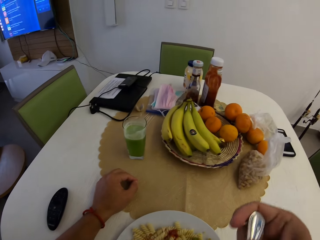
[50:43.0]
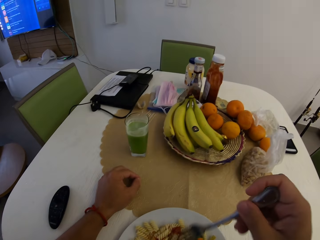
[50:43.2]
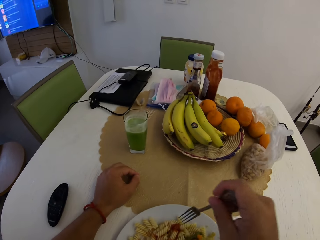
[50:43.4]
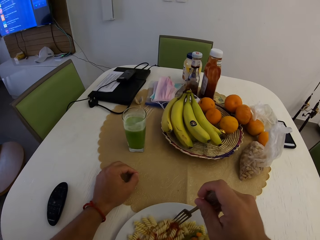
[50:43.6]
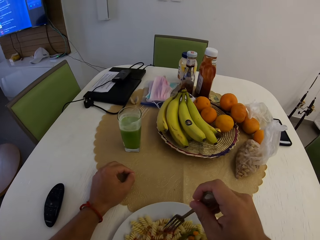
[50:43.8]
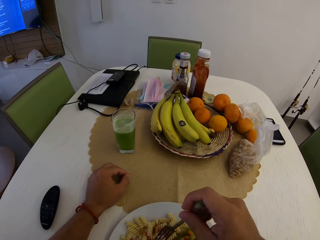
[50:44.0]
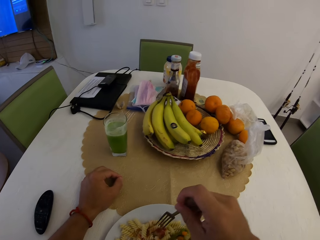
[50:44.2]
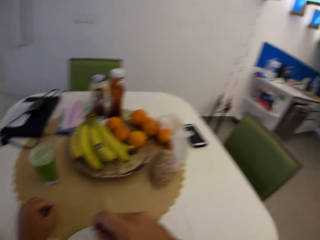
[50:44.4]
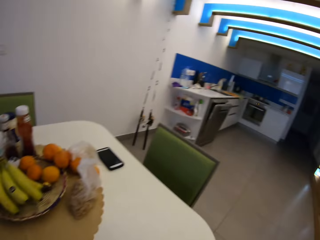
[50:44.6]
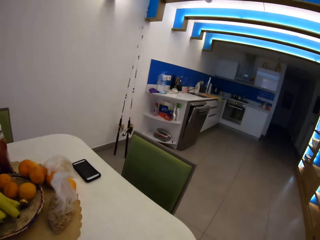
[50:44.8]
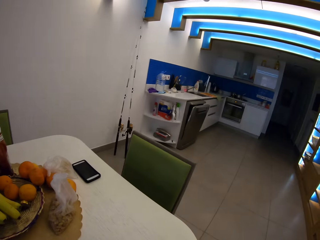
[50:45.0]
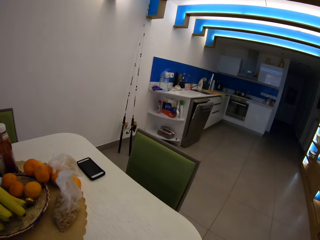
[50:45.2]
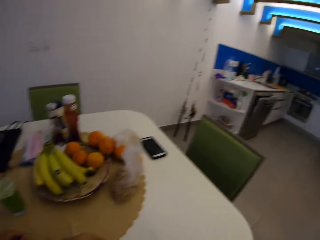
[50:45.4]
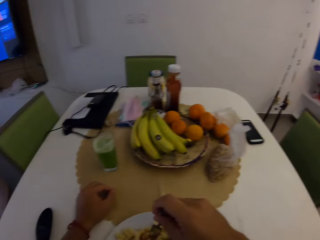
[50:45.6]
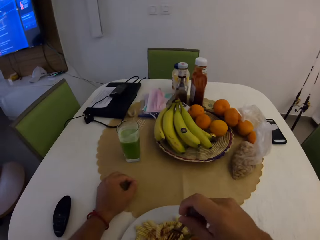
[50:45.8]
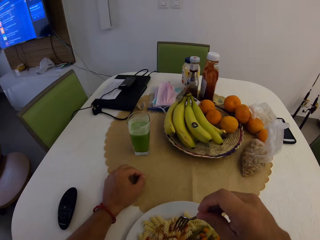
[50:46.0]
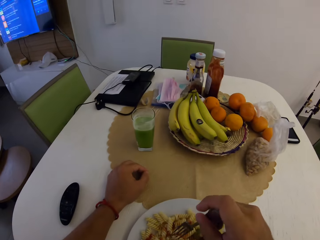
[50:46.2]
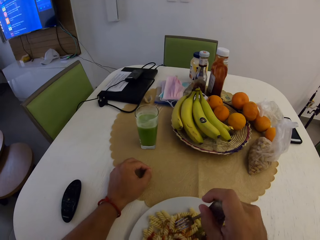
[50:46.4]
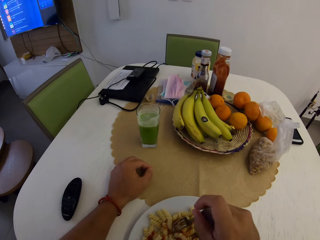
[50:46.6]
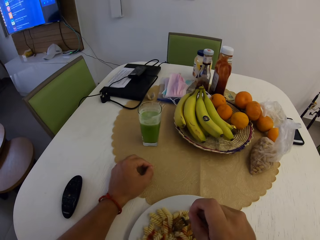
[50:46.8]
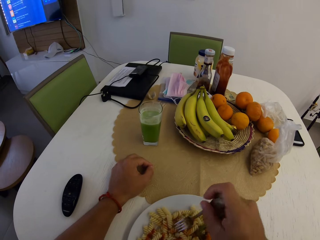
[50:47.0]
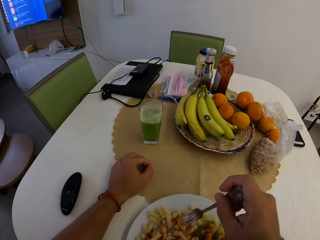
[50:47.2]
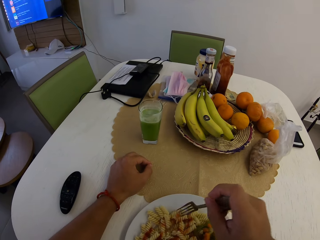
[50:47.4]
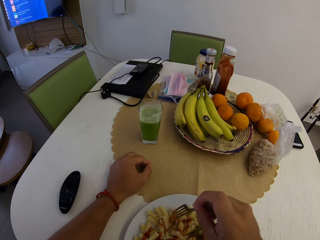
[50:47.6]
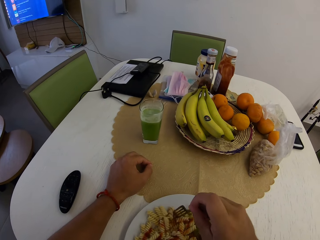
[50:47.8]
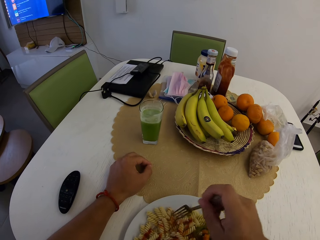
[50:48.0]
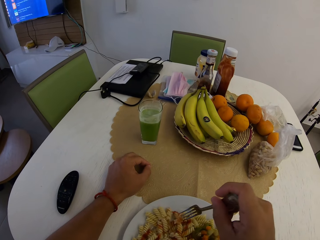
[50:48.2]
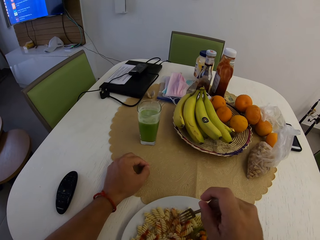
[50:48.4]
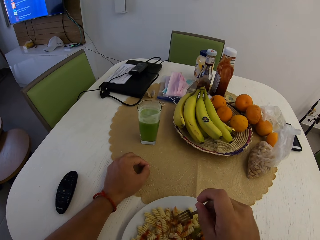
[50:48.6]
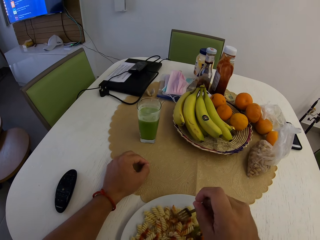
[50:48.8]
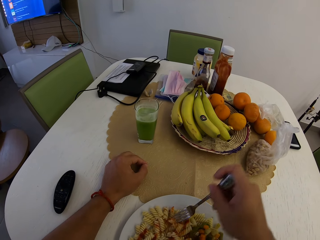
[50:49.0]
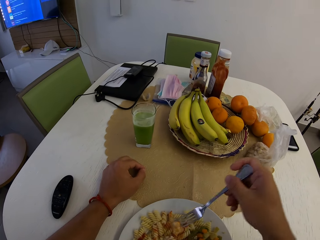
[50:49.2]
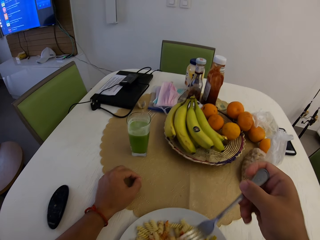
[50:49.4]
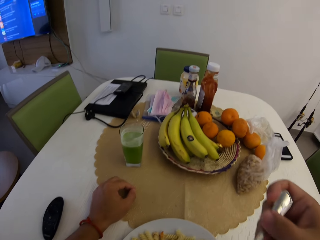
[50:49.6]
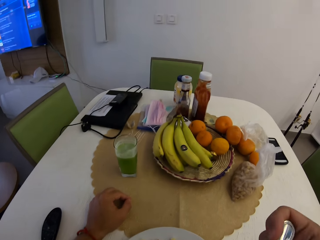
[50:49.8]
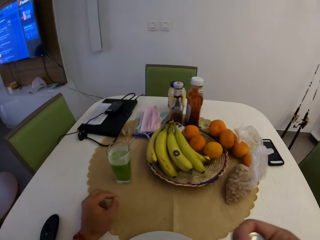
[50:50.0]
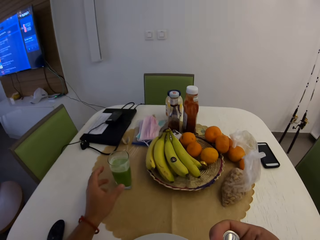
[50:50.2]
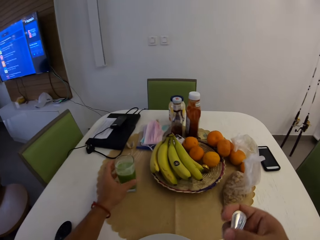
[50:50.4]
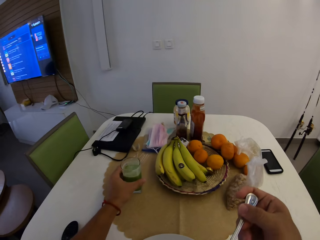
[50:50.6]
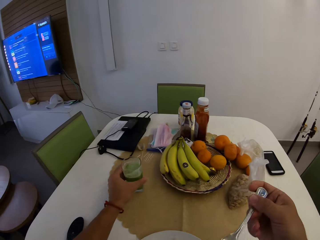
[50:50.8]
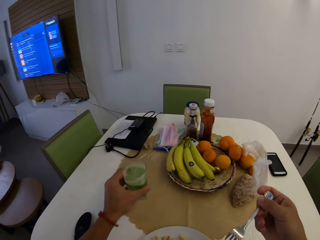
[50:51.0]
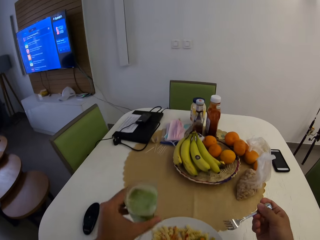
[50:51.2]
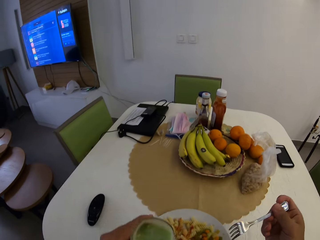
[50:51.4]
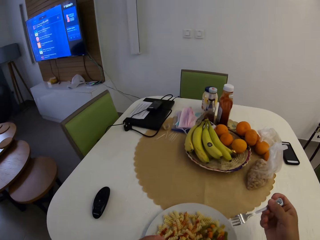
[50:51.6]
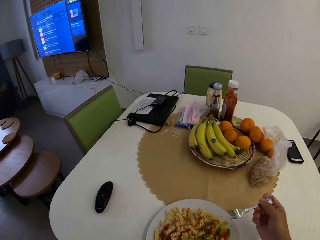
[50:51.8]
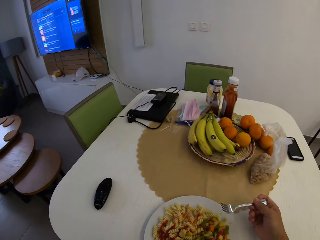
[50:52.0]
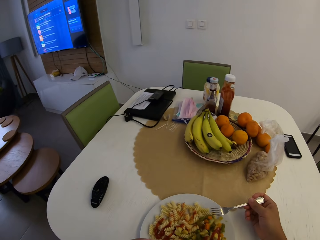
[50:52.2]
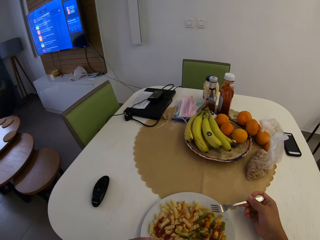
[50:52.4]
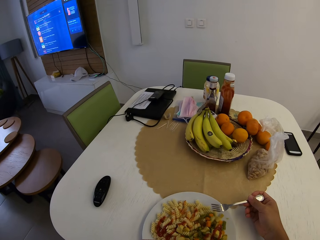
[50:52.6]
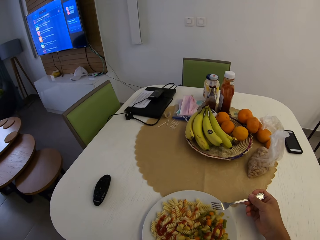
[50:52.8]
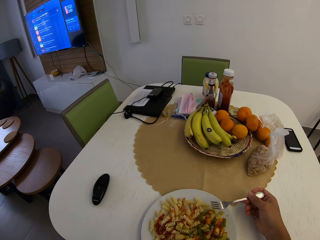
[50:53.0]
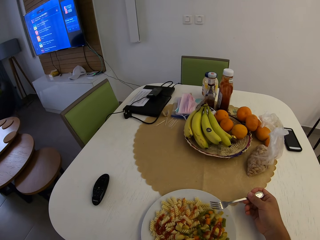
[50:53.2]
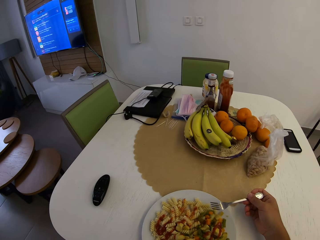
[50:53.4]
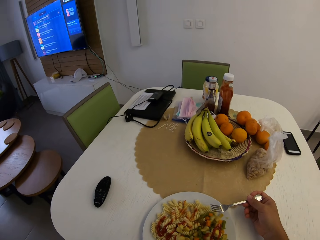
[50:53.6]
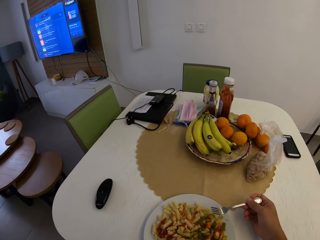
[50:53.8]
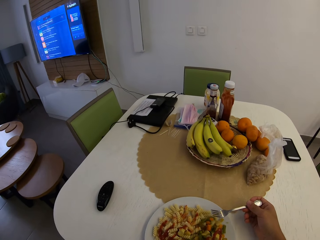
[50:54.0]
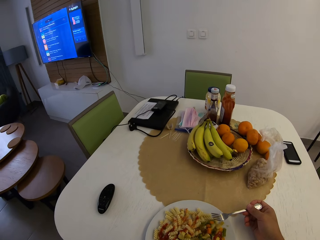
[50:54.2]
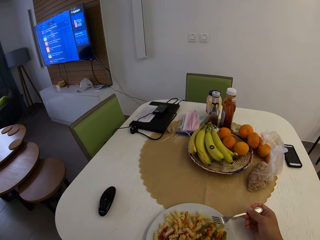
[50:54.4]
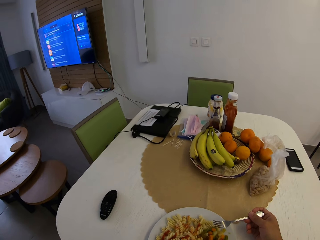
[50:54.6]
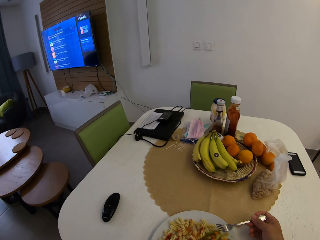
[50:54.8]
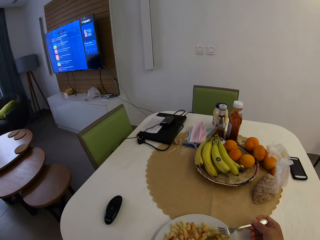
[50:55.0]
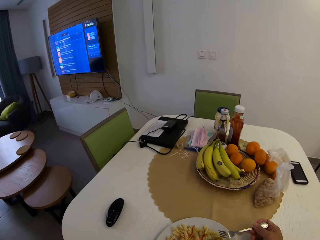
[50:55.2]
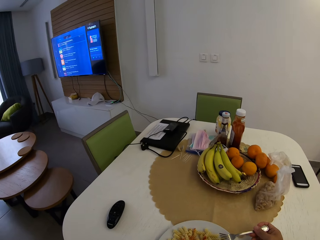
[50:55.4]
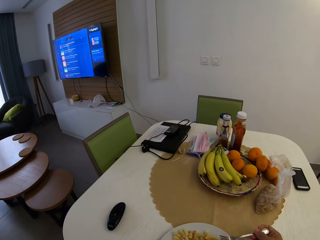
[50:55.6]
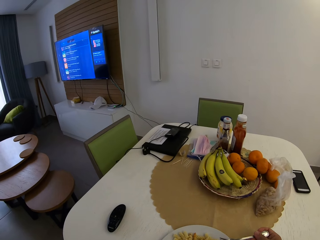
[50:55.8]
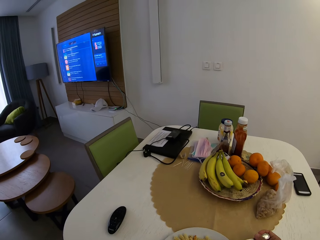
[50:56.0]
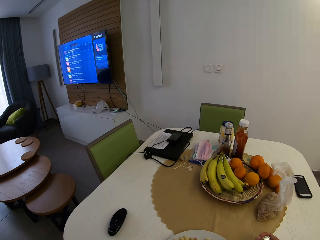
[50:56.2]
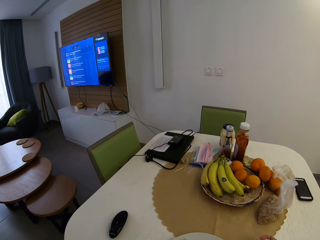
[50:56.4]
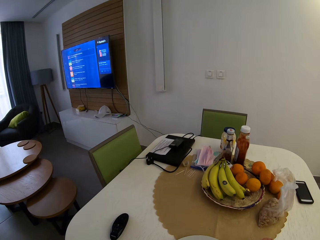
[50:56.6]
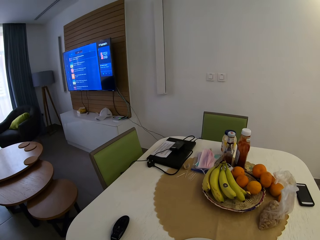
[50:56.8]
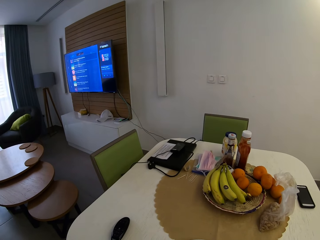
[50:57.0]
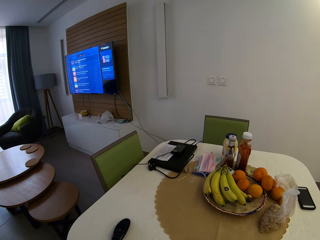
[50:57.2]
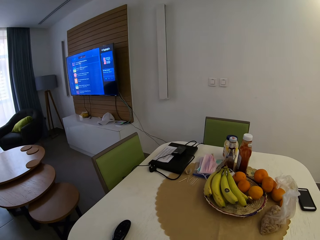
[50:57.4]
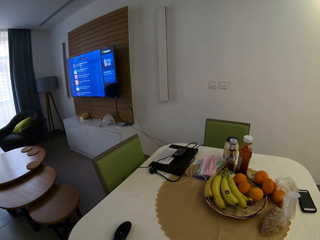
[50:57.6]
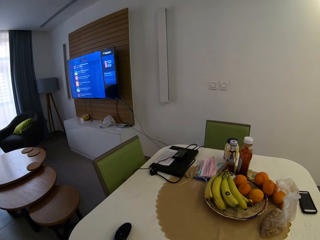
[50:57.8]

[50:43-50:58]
The camera wearer eats pasta with a fork. They pick the pasta with the fork. They stare at the kitchen. They stare at the food. They eat the pasta with the fork. They swing the left hand. They pick the glass of juice. They drink the juice from the glass. They stare at the television.

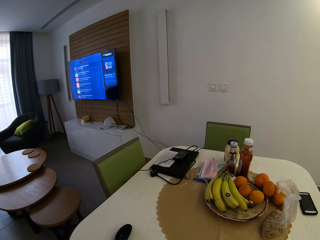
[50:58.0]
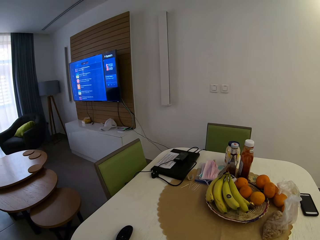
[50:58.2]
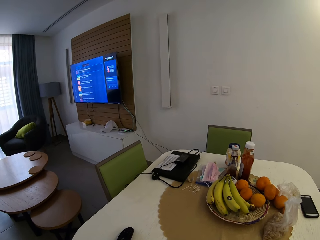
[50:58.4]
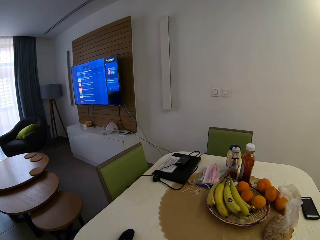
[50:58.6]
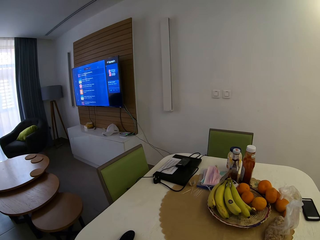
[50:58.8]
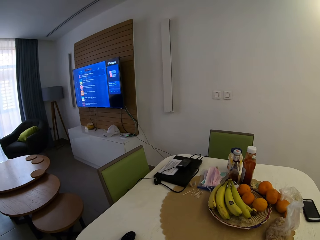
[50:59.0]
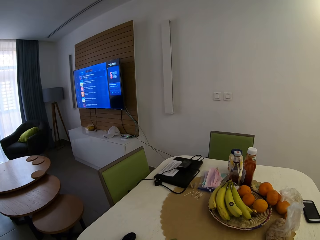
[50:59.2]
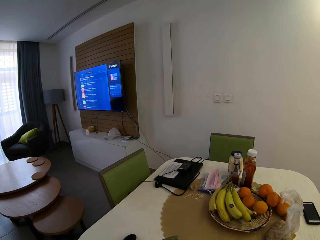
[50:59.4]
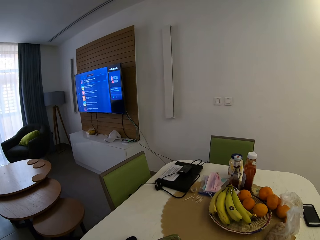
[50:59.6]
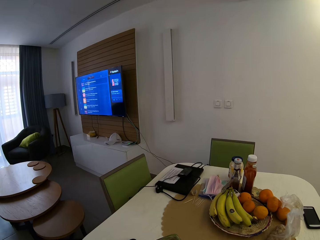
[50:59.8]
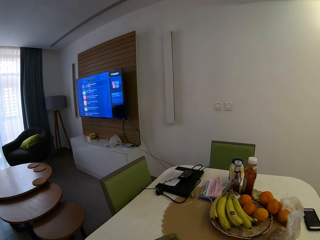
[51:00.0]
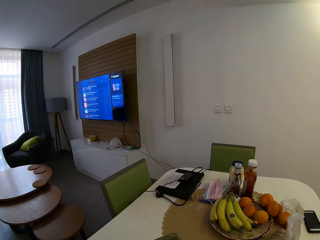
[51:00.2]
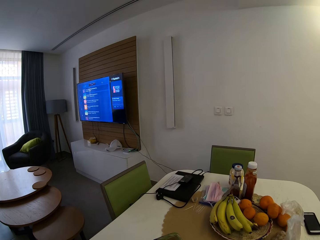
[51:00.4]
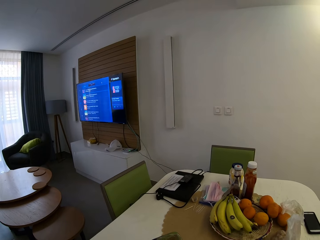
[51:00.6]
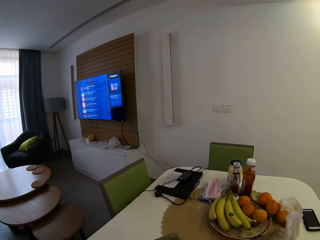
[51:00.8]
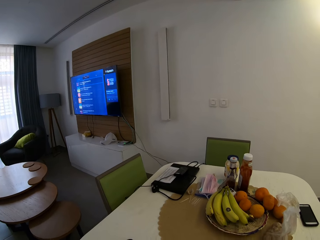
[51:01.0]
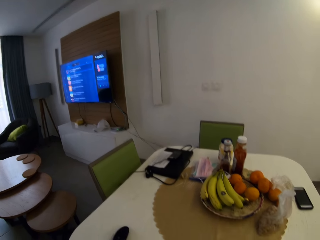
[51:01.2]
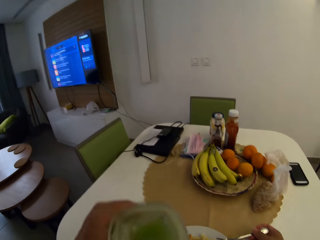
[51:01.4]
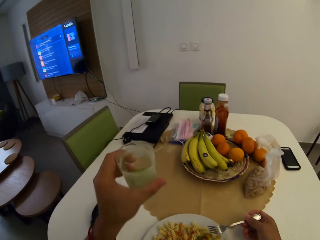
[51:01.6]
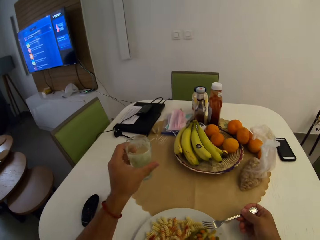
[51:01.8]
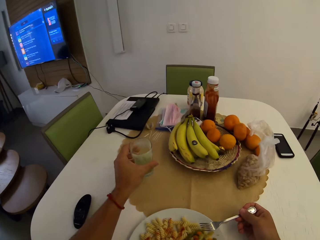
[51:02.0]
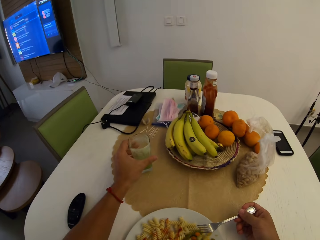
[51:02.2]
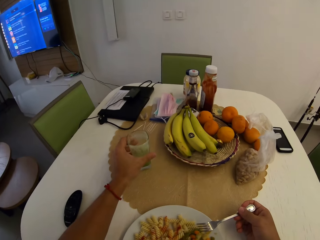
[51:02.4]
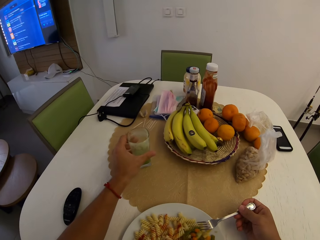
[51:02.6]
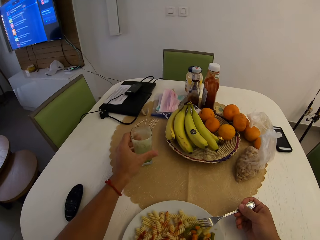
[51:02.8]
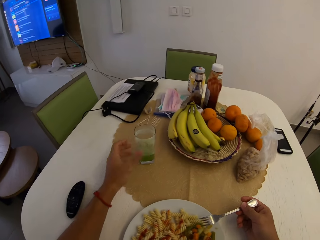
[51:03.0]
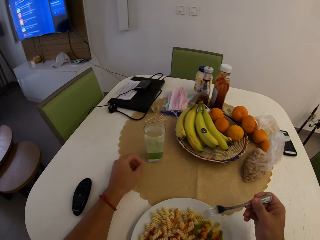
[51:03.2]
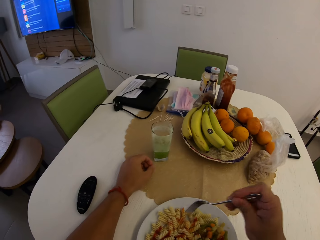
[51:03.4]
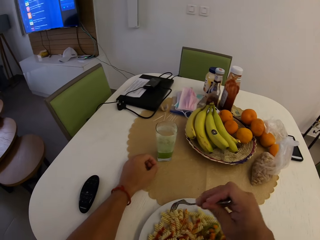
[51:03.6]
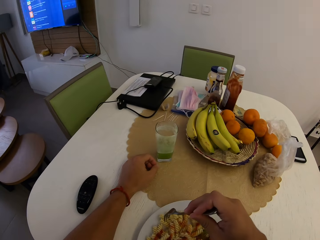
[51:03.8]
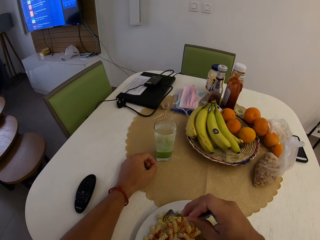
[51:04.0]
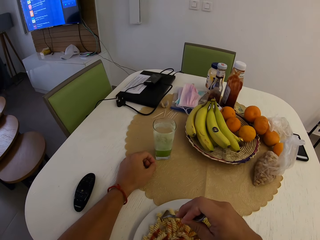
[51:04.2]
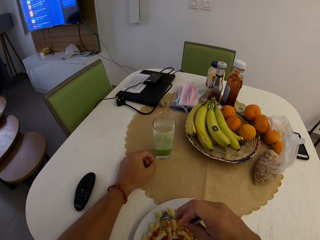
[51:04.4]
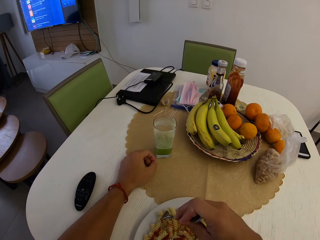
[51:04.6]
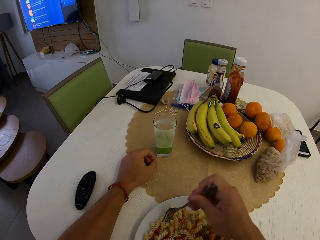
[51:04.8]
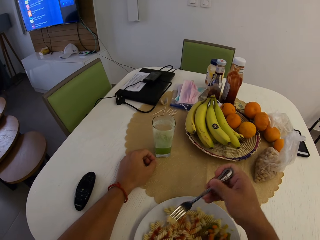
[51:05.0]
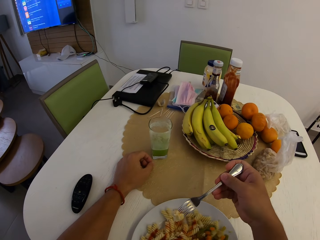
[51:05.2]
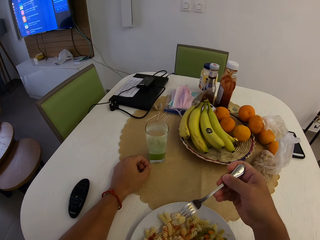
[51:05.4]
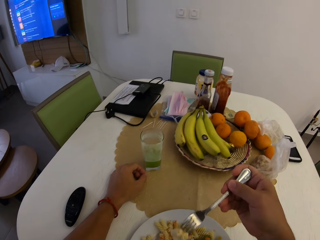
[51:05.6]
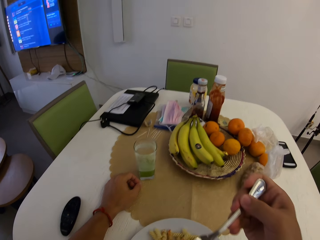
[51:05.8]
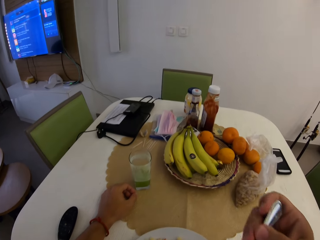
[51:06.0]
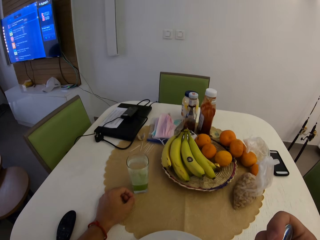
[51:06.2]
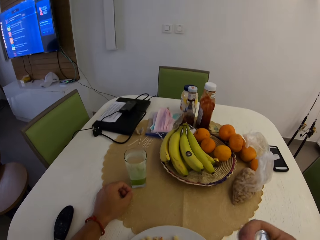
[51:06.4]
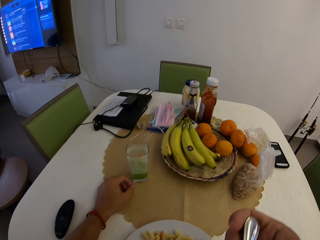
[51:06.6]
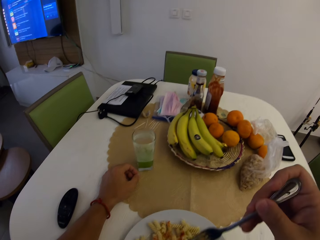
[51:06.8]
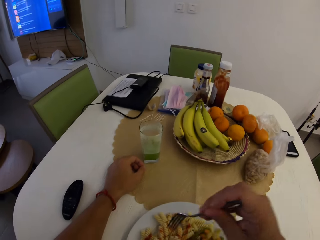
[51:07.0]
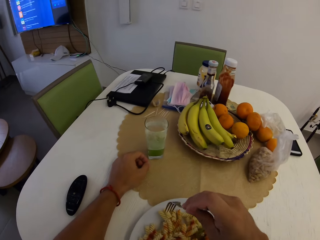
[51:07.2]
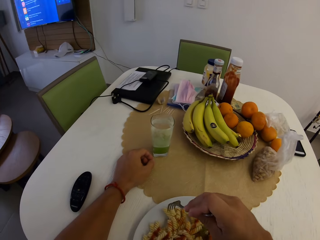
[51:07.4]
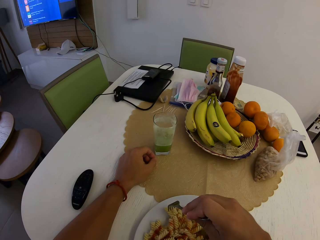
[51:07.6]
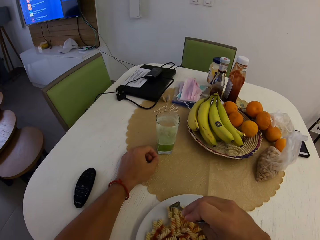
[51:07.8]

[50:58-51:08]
The camera wearer swings the left hand. They drop the glass of juice on the dining table. They swing the left hand. They lean the left hand on the dining table. They swing the right hand. They pick pasta with a fork and eat the pasta with the fork.
